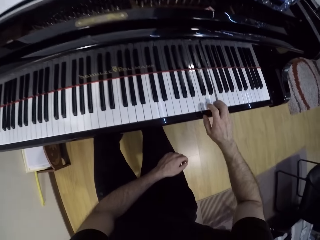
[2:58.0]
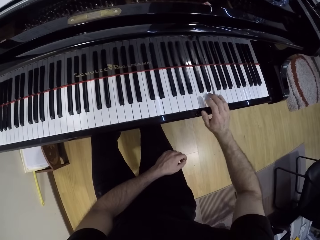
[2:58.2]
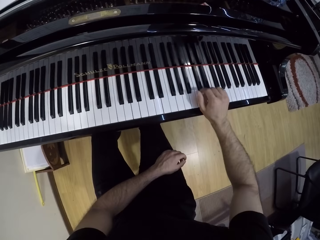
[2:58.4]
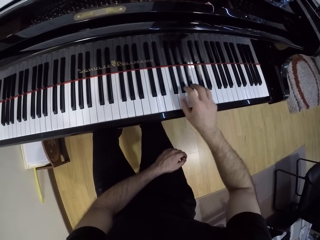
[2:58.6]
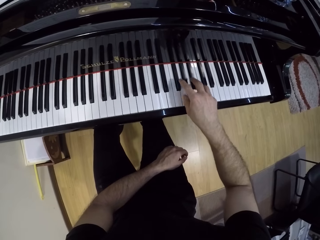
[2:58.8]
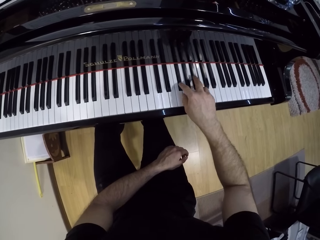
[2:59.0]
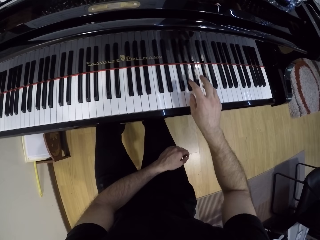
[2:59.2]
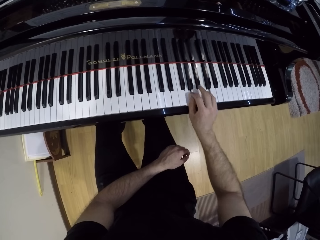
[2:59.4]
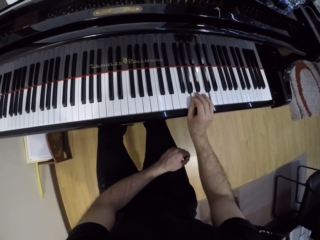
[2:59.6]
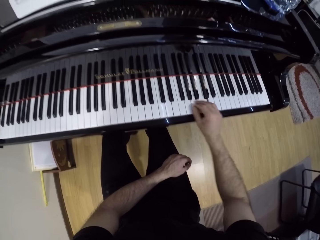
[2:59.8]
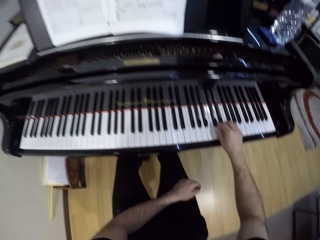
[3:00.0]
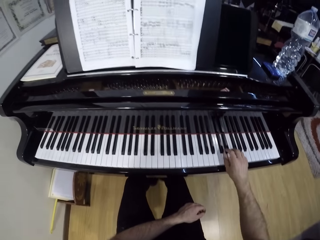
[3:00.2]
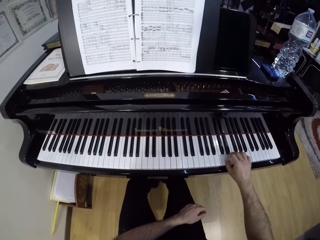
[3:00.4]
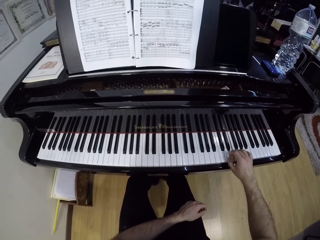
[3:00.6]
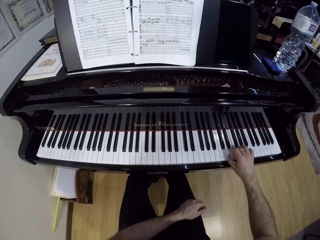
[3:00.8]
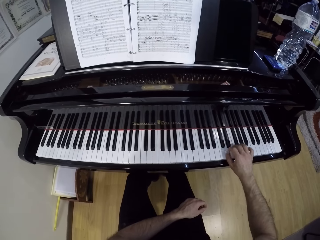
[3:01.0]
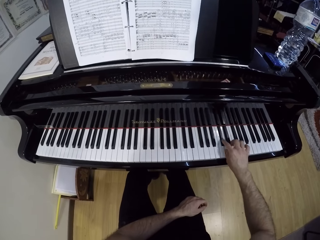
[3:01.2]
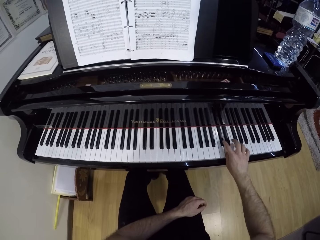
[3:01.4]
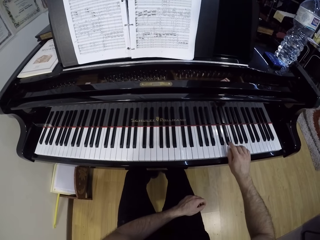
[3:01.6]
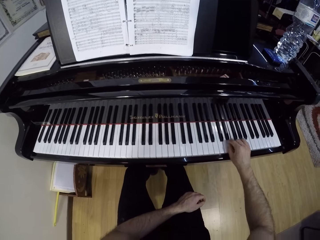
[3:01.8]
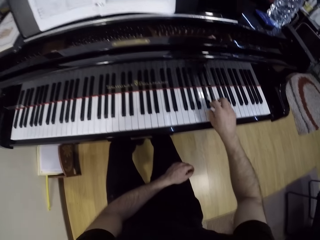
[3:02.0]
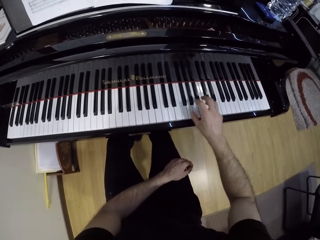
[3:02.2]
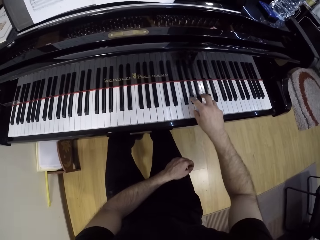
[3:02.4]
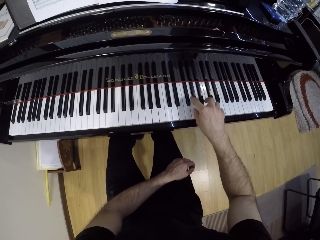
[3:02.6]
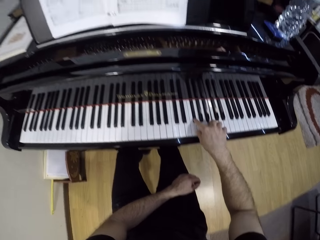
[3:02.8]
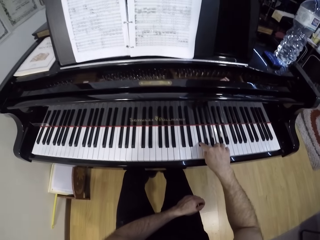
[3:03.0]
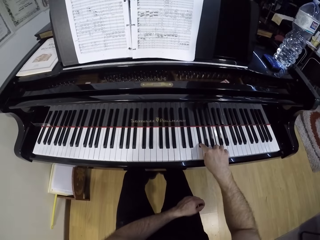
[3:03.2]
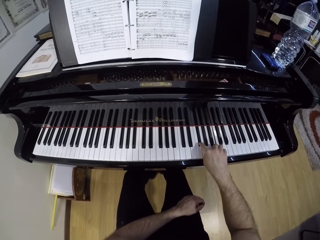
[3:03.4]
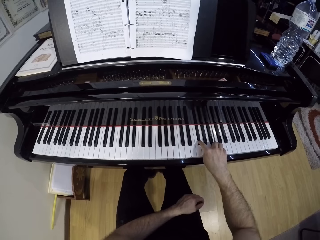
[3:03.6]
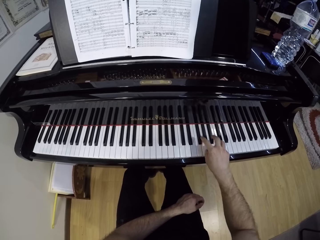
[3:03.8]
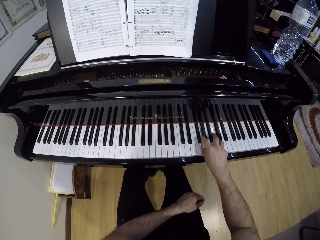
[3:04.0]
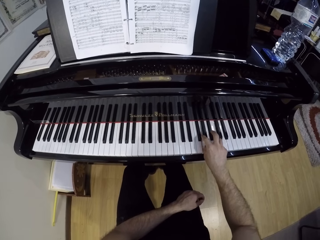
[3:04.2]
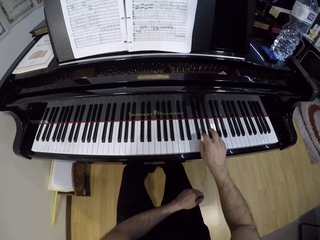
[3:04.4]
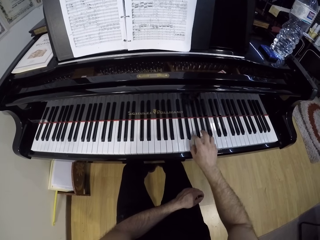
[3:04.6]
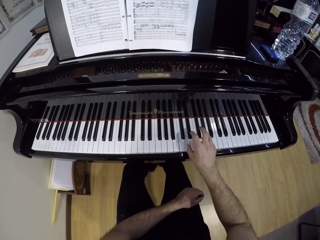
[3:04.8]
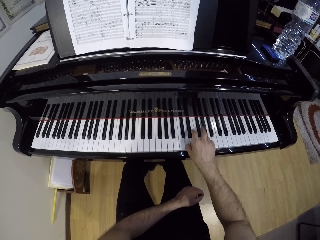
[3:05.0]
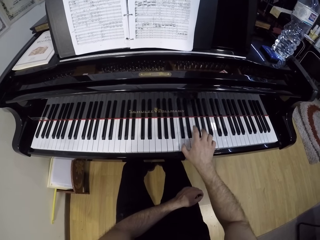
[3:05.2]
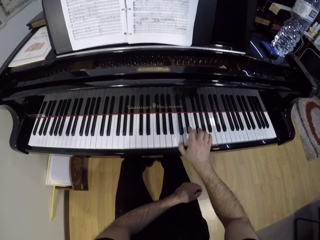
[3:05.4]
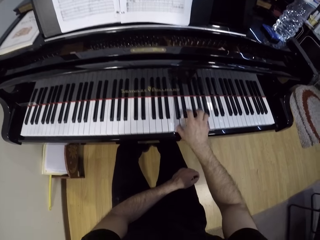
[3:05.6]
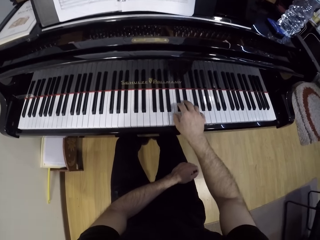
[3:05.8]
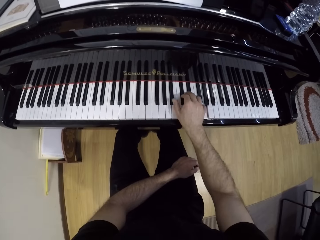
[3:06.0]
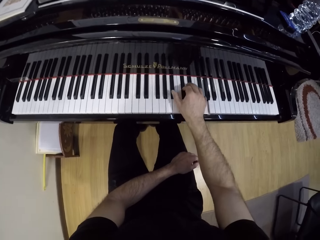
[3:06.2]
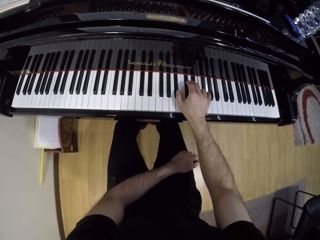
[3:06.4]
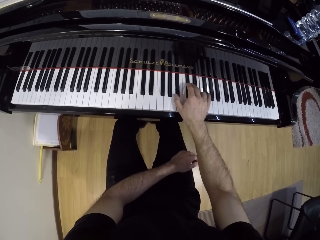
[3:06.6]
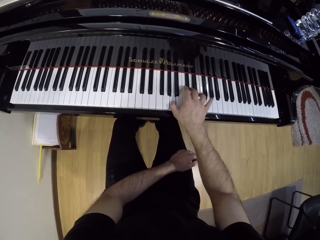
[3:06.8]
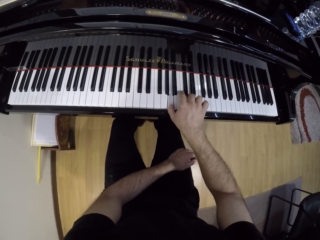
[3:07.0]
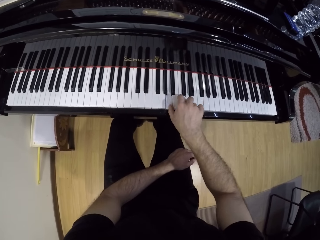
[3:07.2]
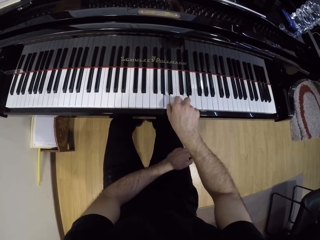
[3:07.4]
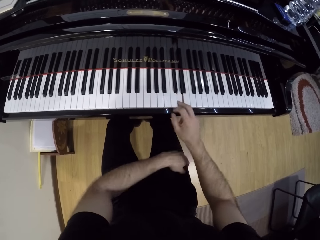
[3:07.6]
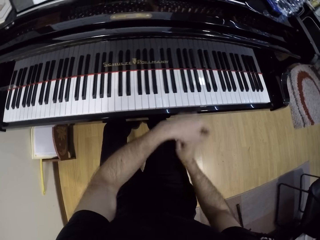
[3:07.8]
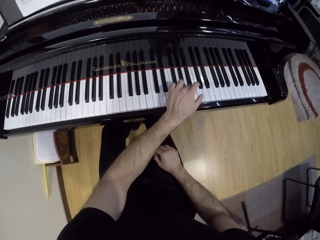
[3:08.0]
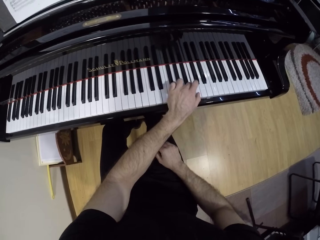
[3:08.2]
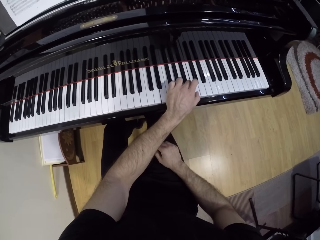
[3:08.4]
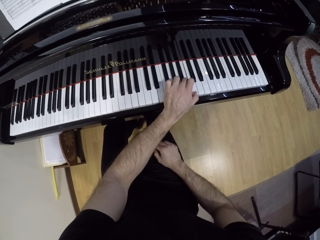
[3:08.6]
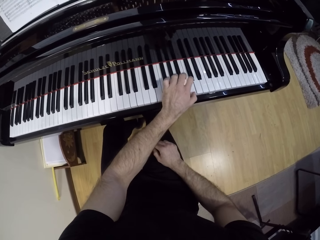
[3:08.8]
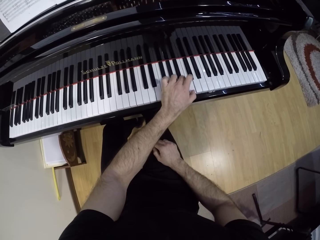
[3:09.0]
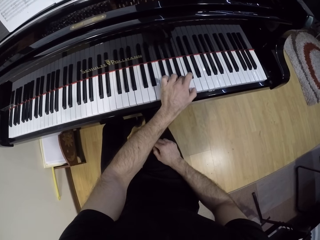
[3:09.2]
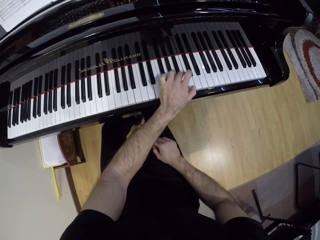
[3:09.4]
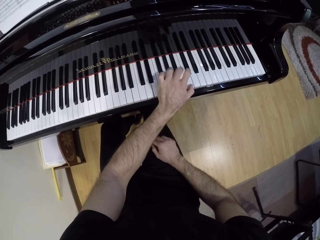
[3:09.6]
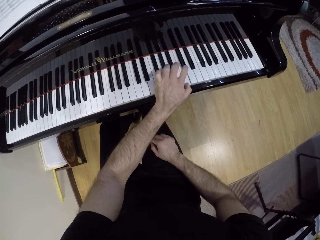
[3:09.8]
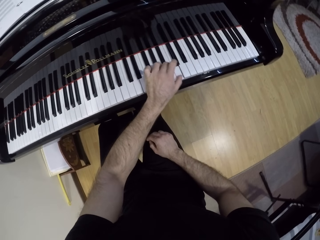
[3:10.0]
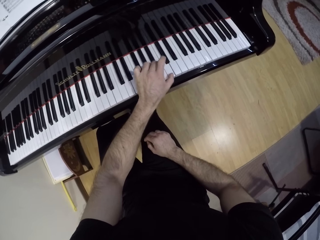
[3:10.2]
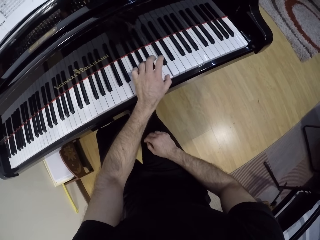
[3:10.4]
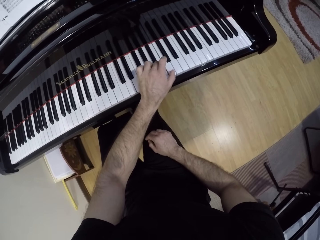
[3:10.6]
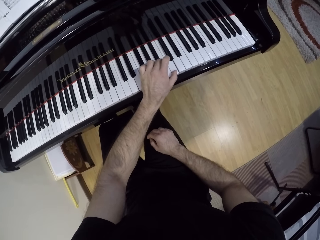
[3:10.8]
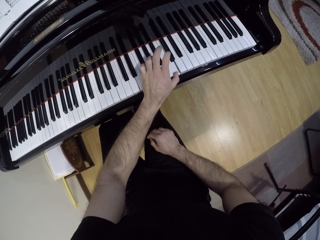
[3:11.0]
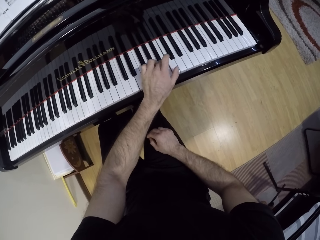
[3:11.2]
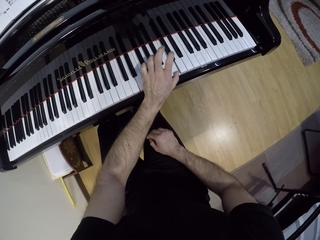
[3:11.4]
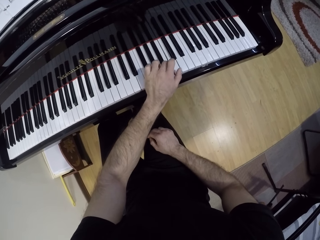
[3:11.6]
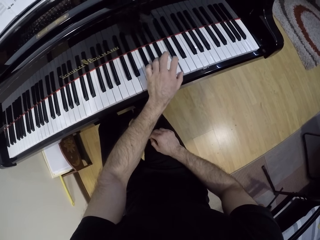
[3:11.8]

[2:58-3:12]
The camera wearer drops his right hand on his right thigh. He plays the grand piano with his left hand.

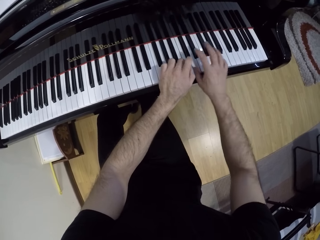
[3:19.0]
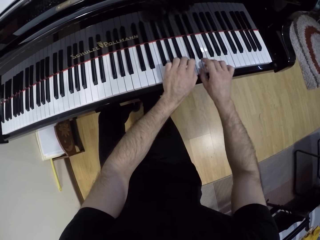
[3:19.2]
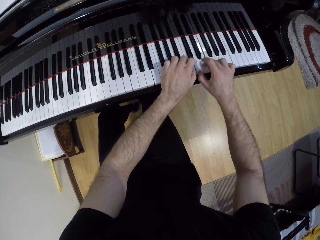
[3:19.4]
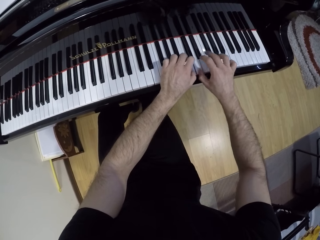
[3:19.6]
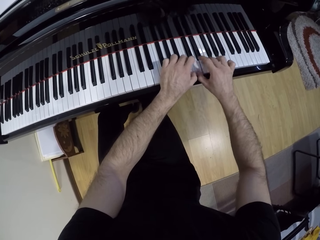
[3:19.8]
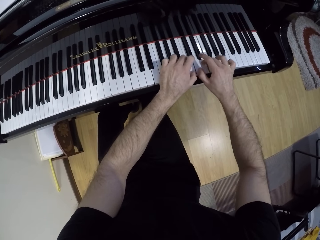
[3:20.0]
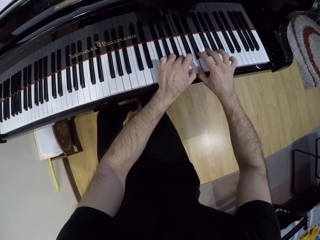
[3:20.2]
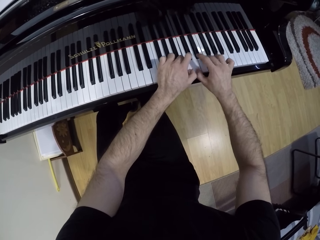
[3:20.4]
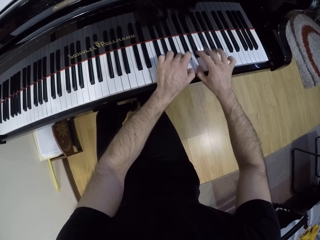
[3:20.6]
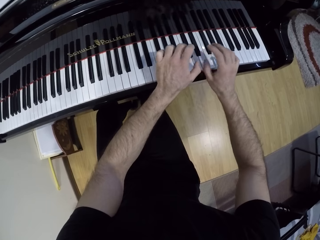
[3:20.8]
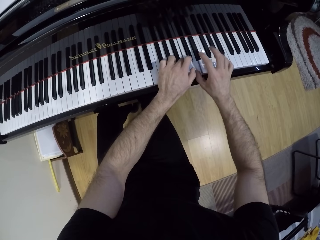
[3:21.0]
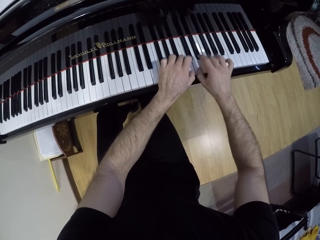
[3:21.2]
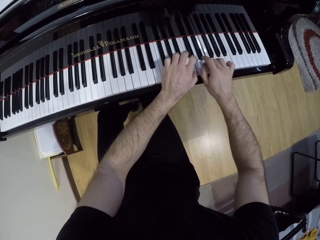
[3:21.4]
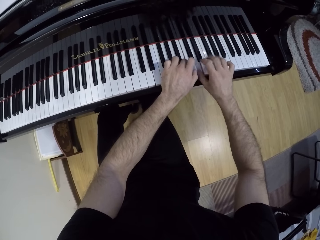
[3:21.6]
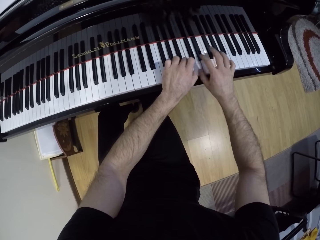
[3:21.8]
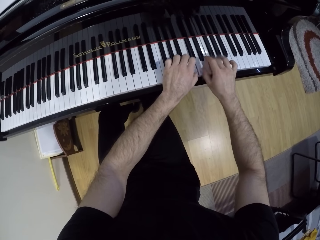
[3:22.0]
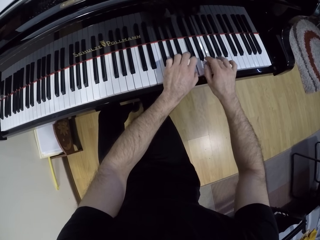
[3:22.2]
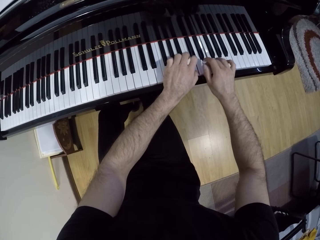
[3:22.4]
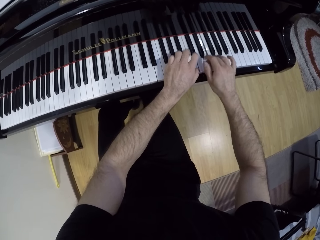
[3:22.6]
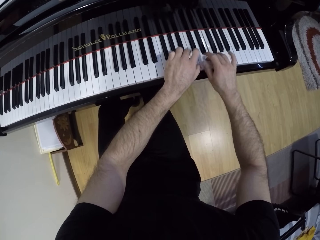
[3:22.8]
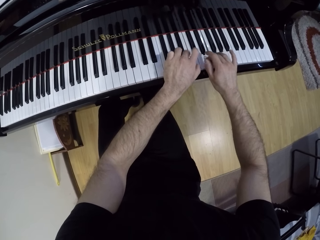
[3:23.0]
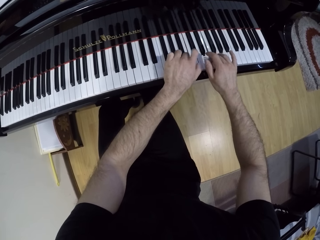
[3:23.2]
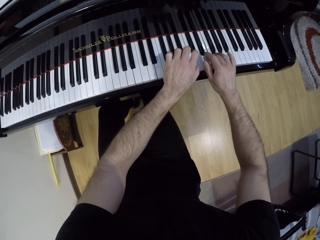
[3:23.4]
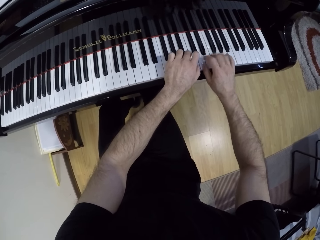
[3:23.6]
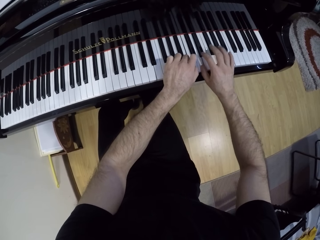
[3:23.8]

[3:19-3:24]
The camera wearer plays the grand piano with both hands.

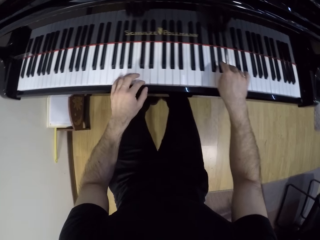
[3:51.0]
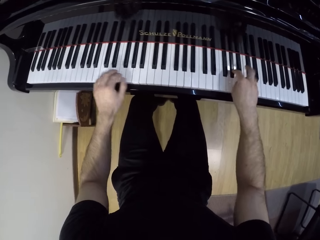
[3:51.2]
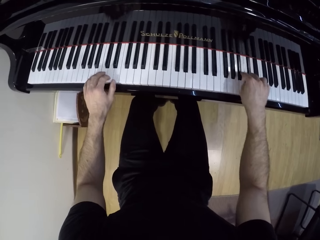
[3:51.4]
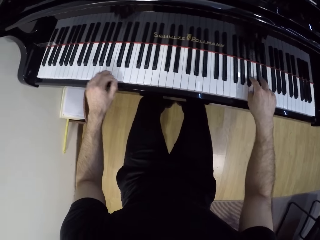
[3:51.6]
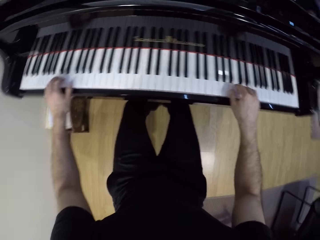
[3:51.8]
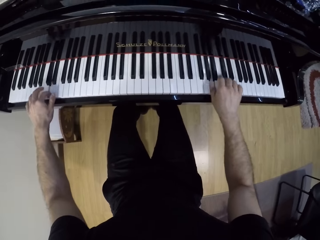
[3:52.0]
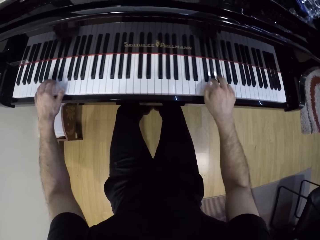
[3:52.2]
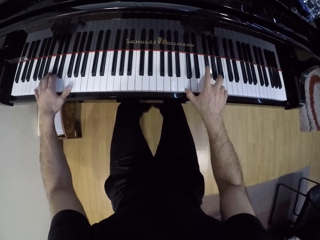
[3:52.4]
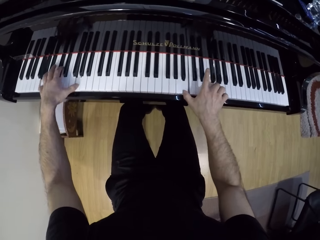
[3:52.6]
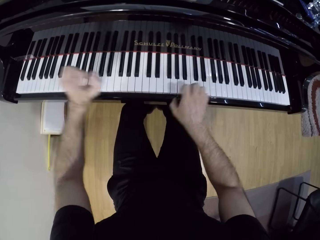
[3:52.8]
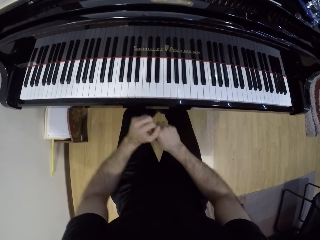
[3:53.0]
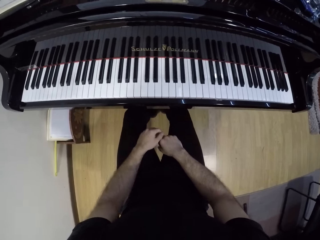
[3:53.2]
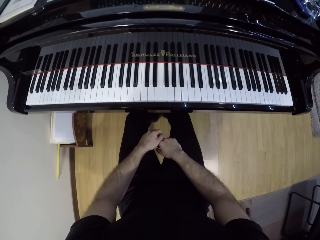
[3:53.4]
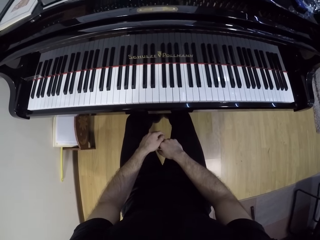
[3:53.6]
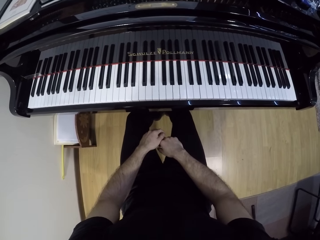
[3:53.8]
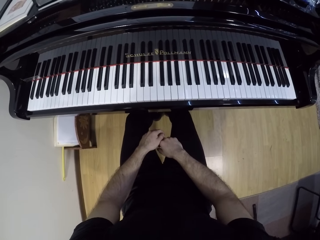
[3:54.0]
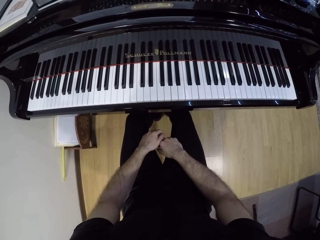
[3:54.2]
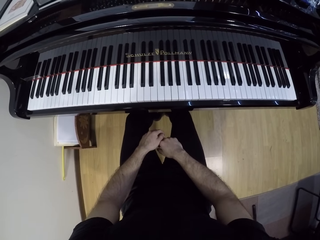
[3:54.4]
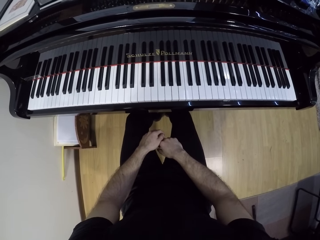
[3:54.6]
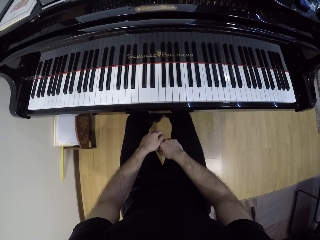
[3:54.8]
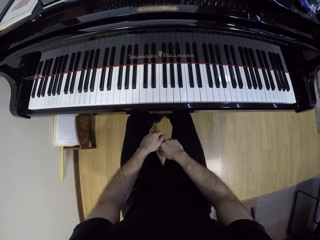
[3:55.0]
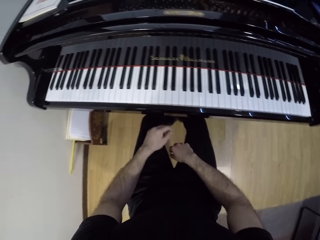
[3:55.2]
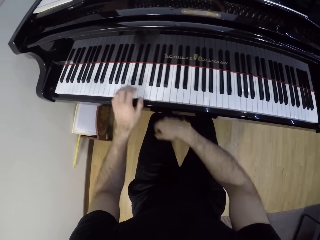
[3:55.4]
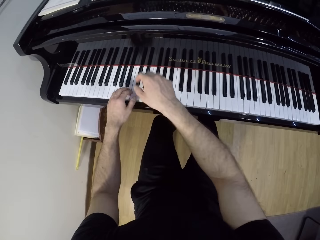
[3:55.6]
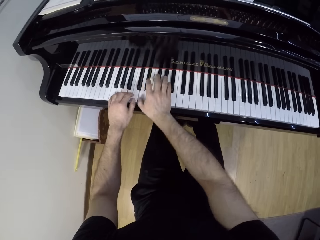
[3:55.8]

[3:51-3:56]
The camera wearer drops his hands on his thighs. He stops playing the piano.
